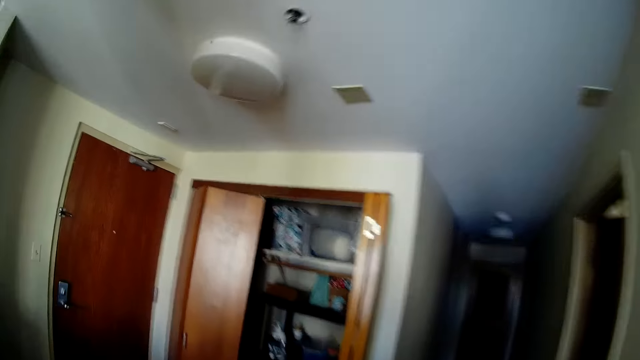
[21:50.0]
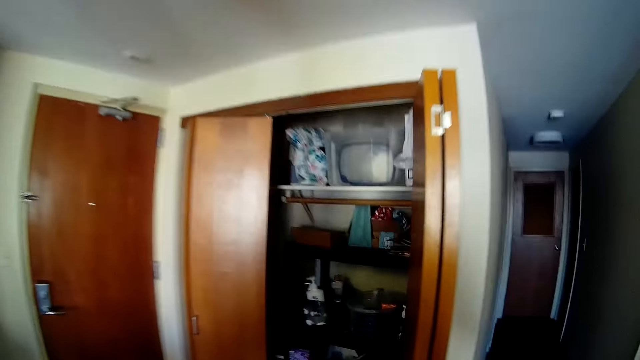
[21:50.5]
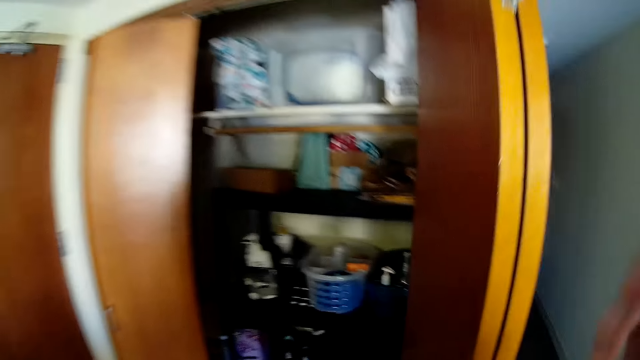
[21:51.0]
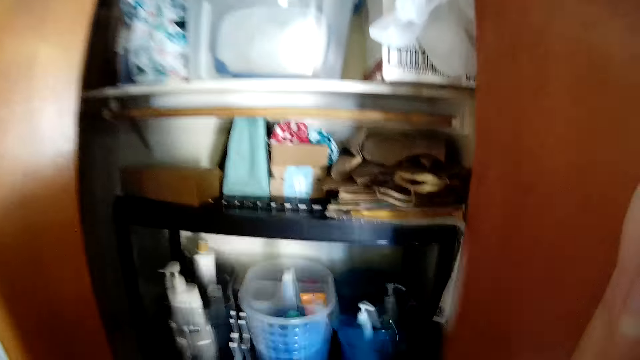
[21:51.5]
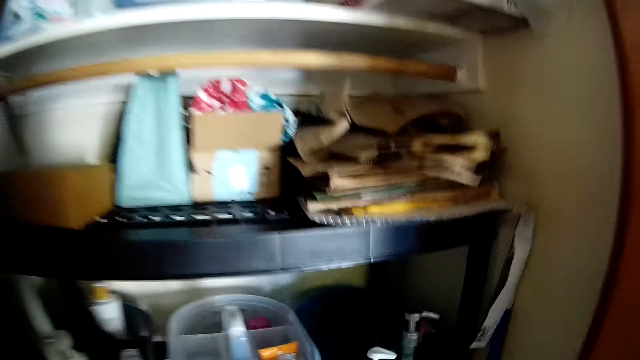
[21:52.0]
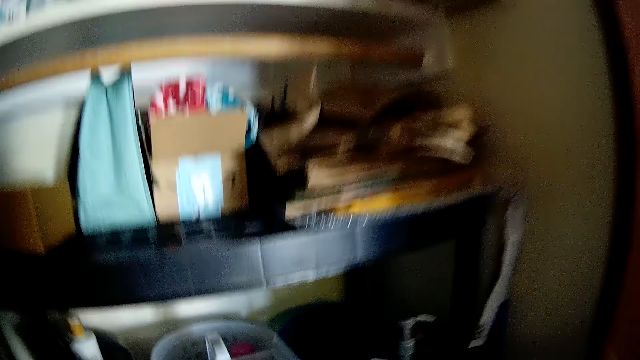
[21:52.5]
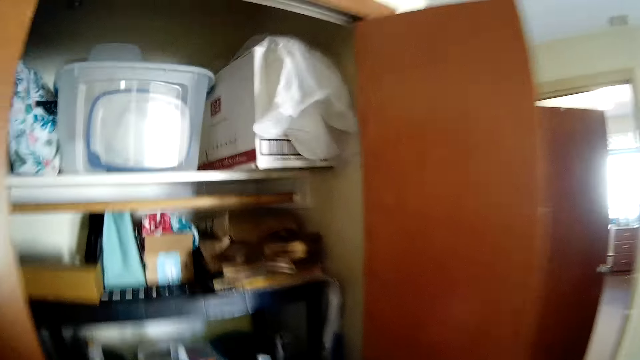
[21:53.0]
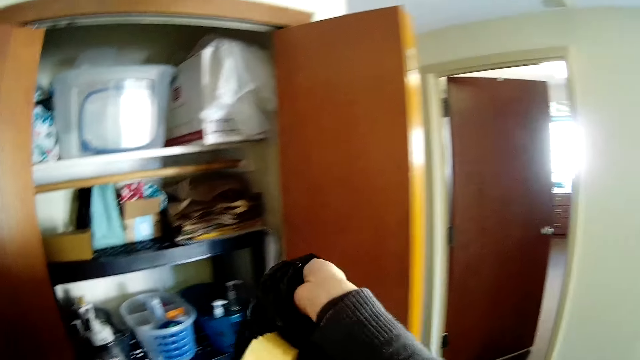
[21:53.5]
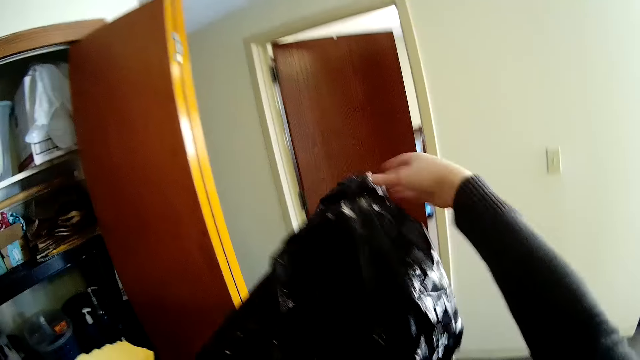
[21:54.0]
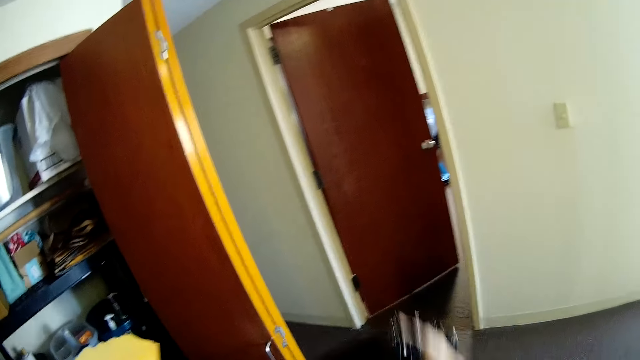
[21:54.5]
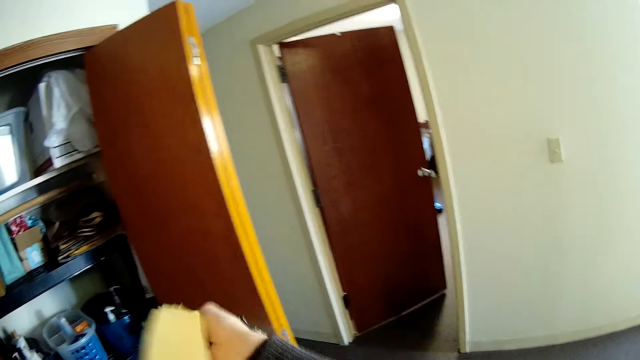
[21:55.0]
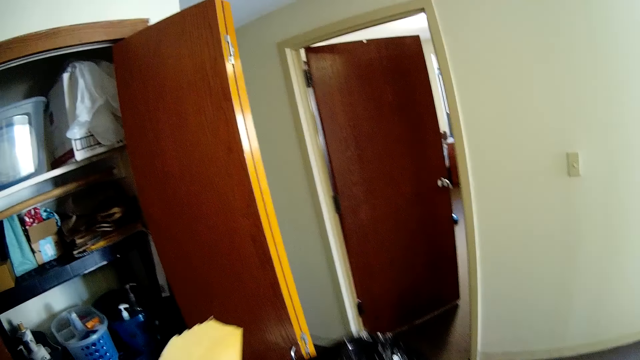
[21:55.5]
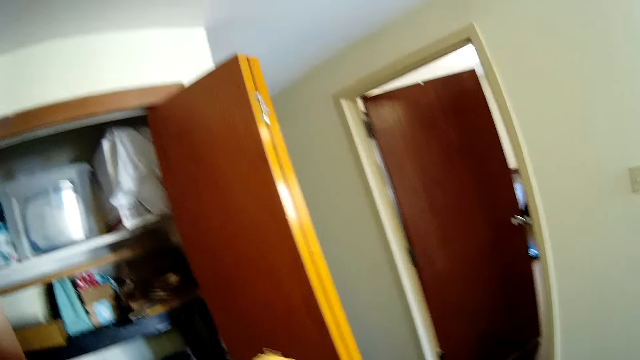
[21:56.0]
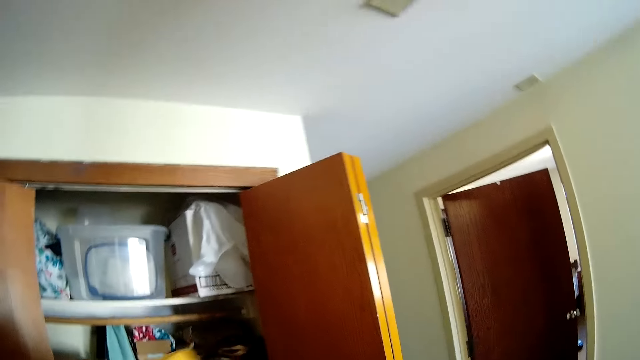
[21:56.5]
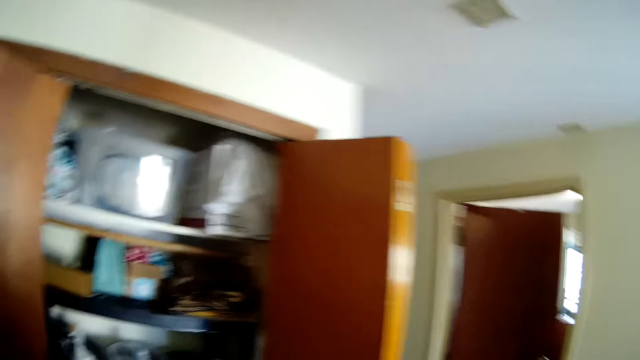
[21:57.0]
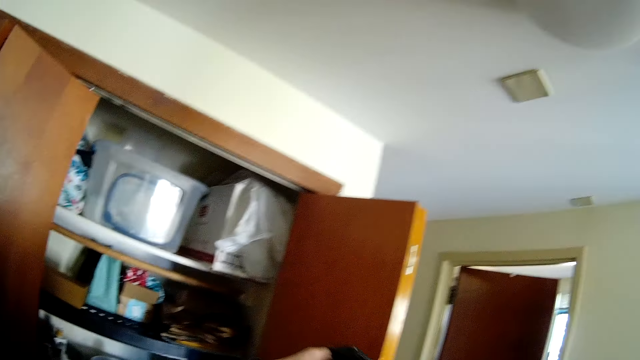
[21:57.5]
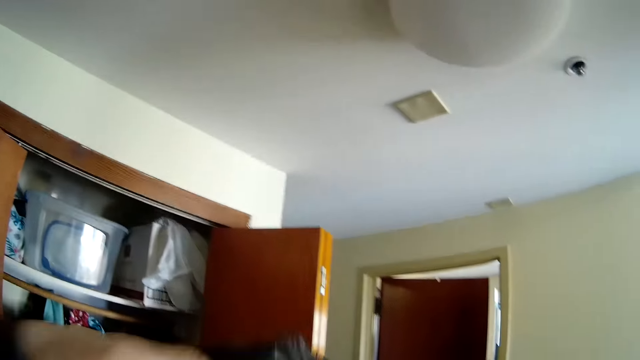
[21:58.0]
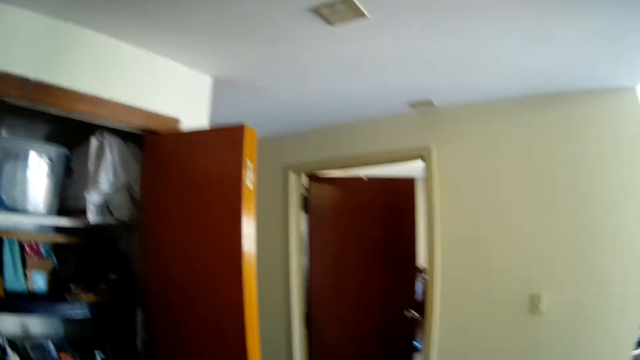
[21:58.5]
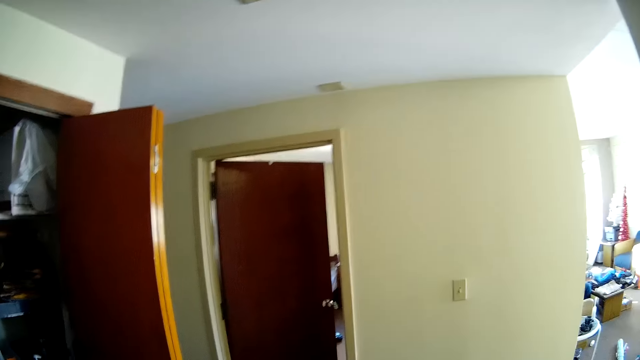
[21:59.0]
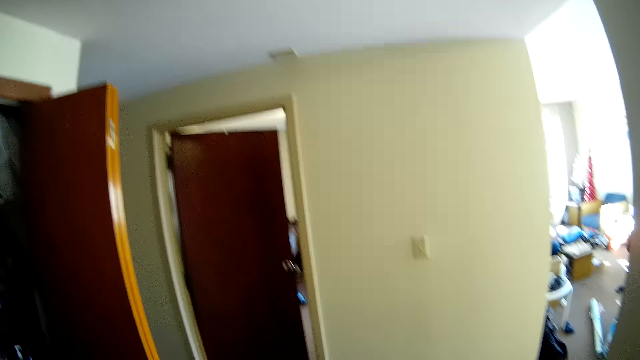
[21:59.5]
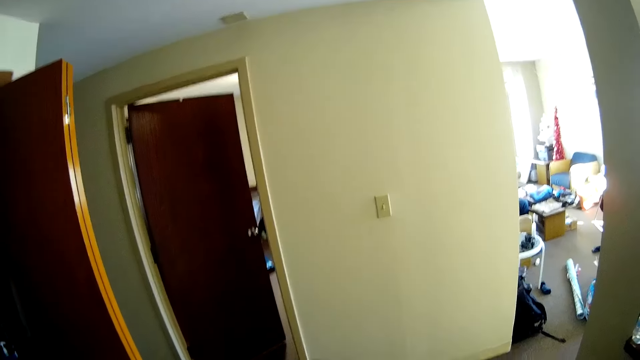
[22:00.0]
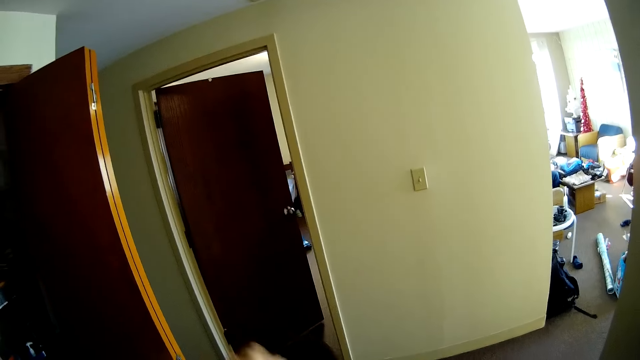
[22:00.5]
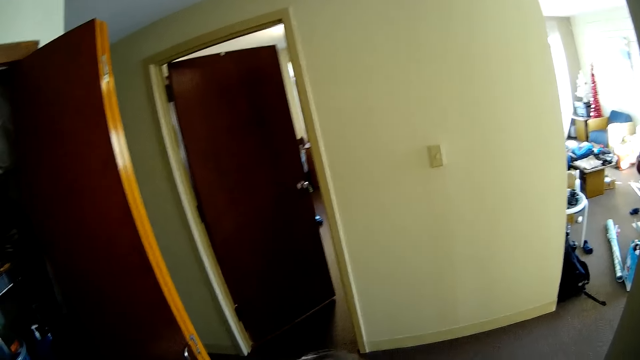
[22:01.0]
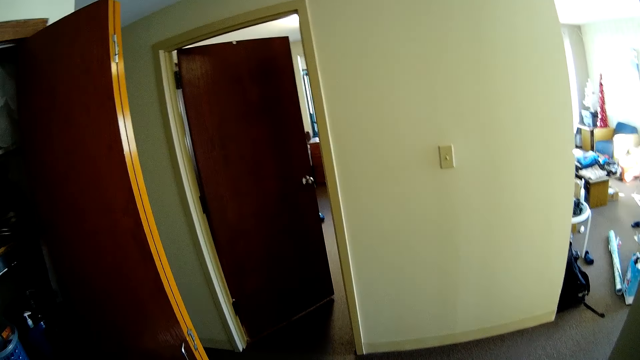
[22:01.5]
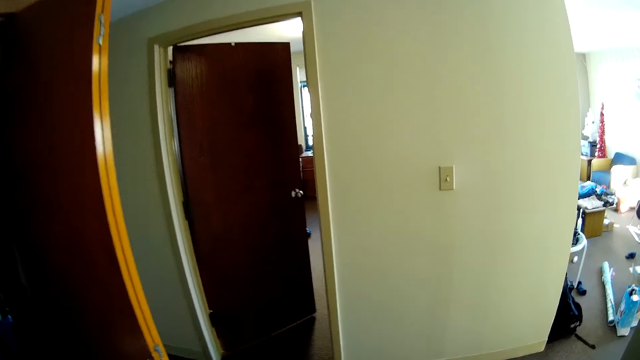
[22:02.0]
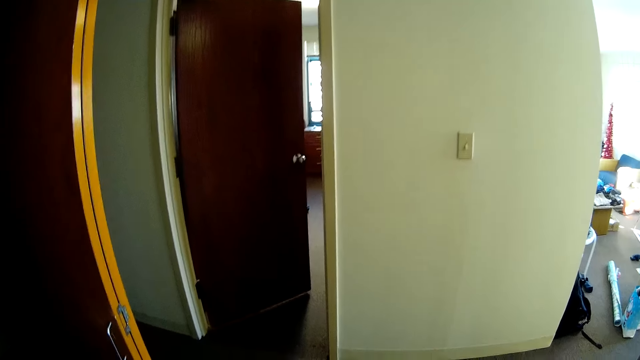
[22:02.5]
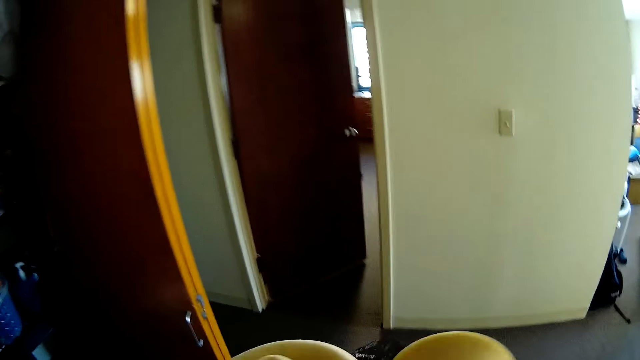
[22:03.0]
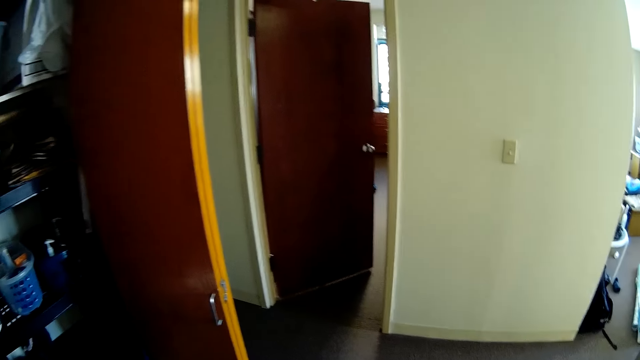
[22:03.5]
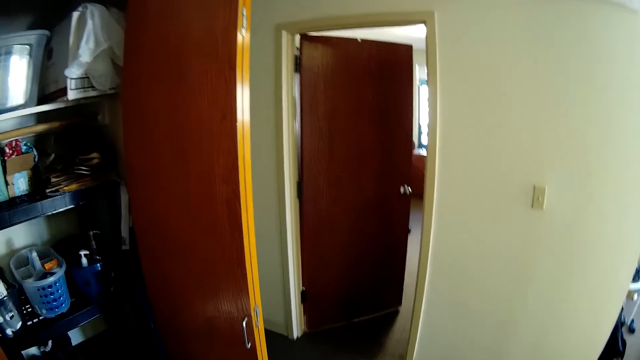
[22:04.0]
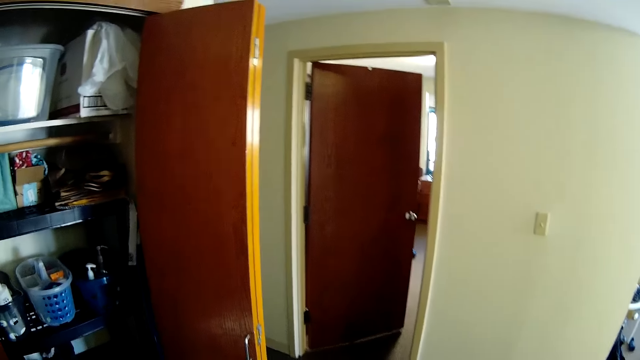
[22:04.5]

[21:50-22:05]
The camera wearer picks up a polythene bag. They put the sponge in the polythene bag. They look around.

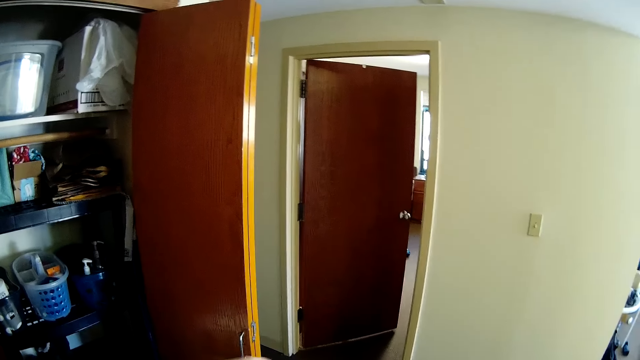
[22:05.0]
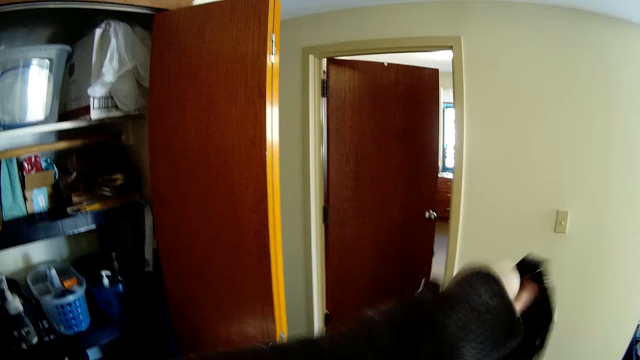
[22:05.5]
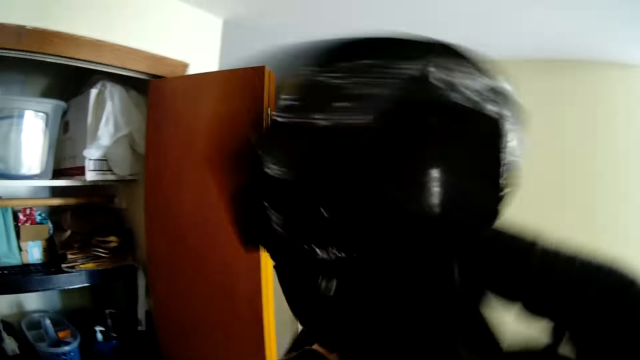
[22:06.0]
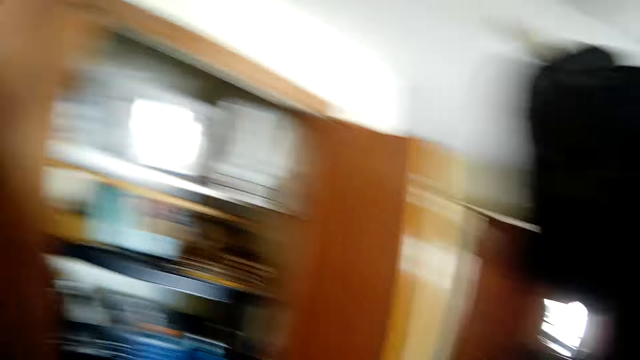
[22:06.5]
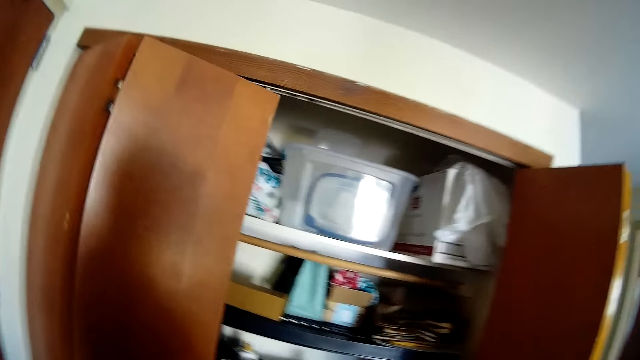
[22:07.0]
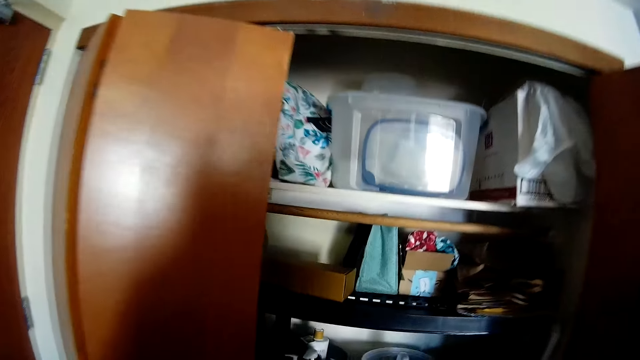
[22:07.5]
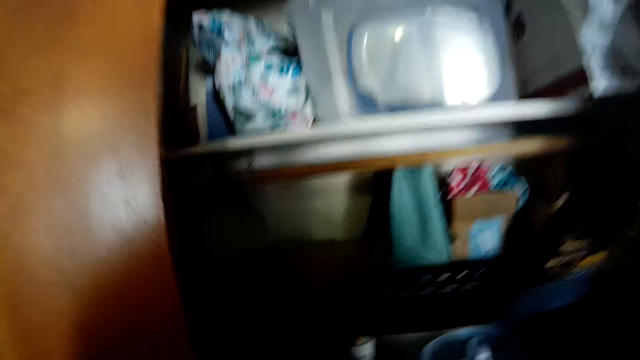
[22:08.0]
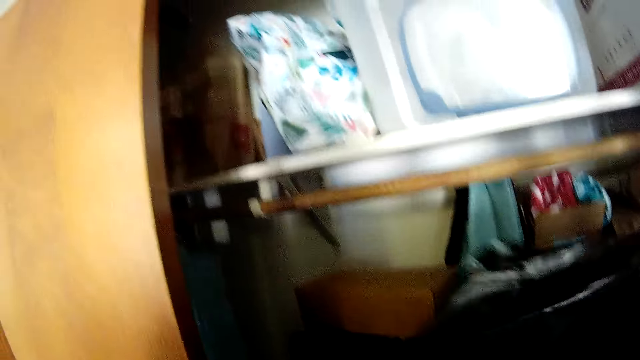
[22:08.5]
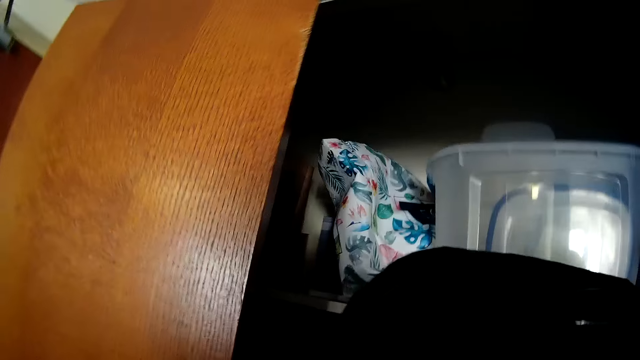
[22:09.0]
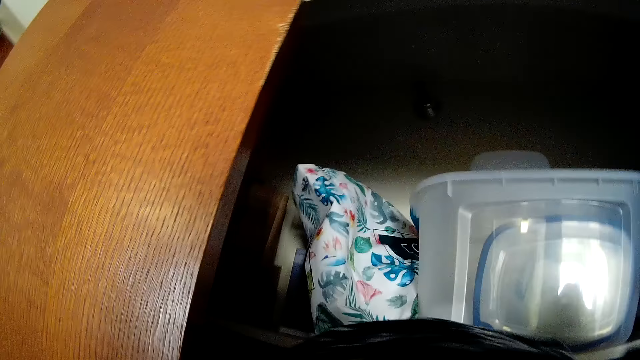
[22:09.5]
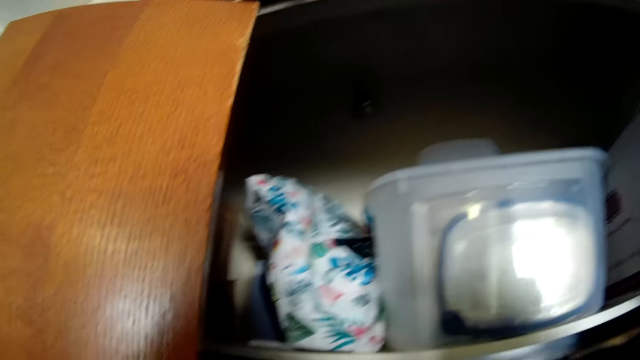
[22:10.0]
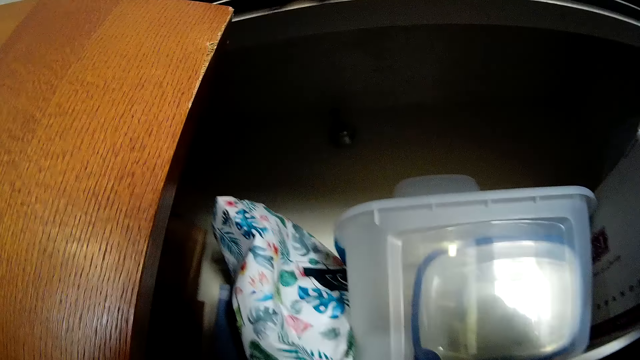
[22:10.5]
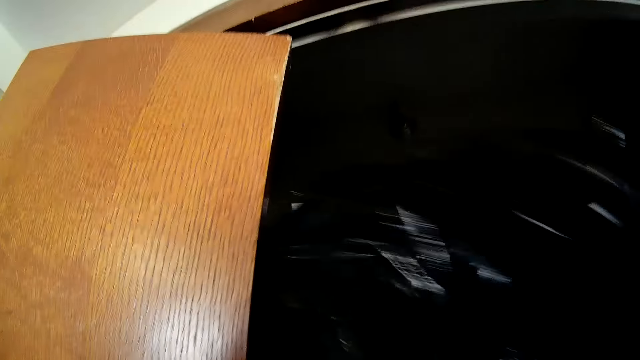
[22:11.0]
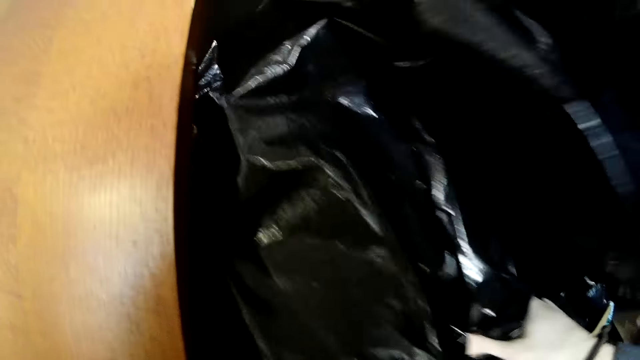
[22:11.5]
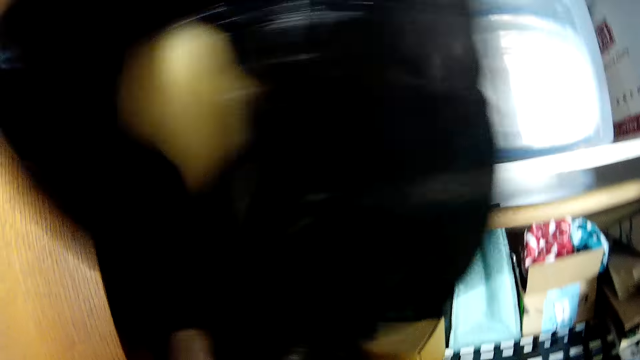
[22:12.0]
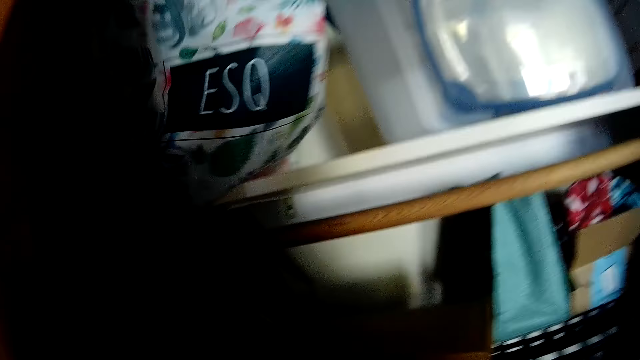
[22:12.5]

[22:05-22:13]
The camera wearer places the polythene bag in the wardrobe.
